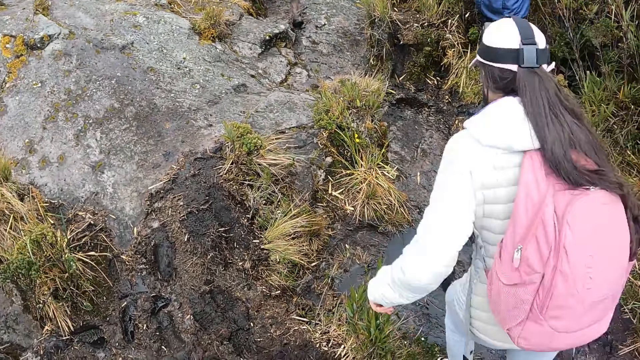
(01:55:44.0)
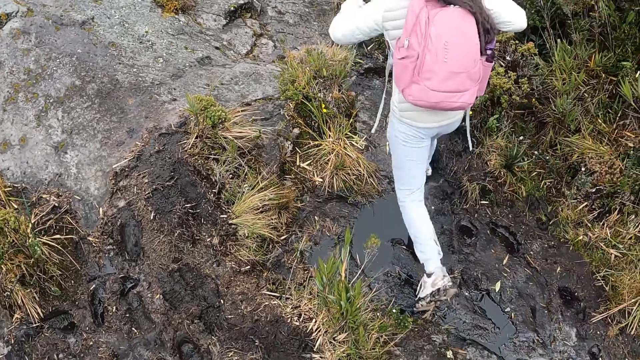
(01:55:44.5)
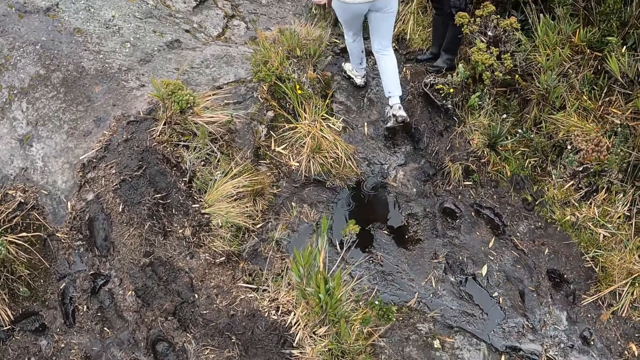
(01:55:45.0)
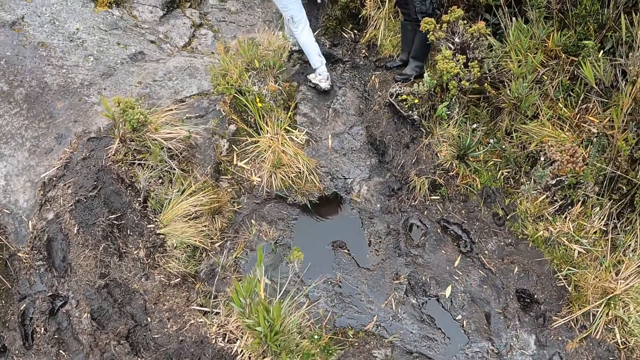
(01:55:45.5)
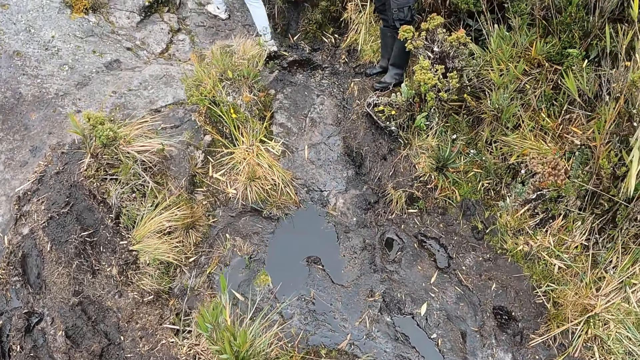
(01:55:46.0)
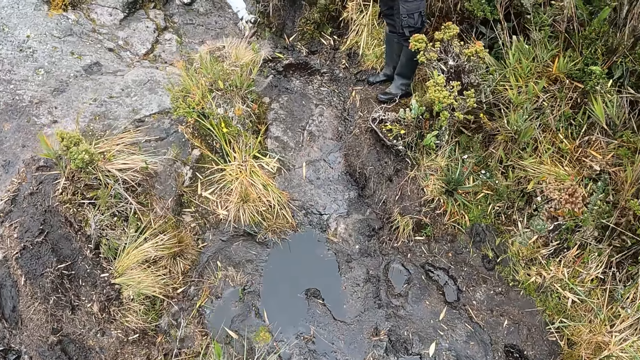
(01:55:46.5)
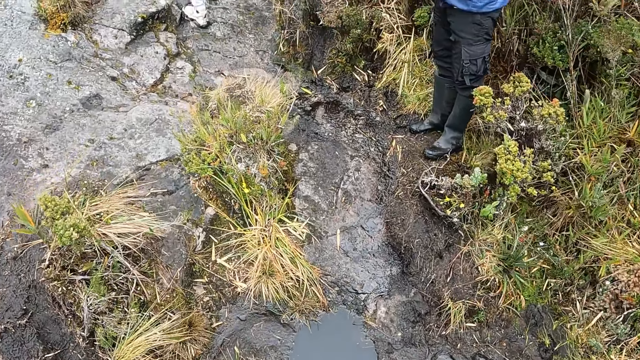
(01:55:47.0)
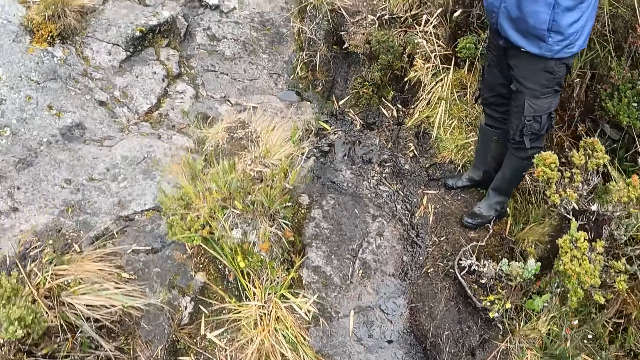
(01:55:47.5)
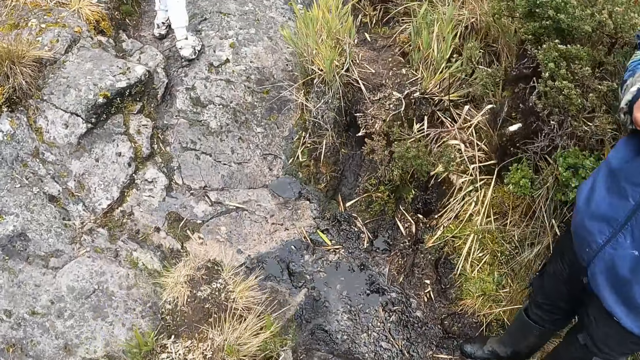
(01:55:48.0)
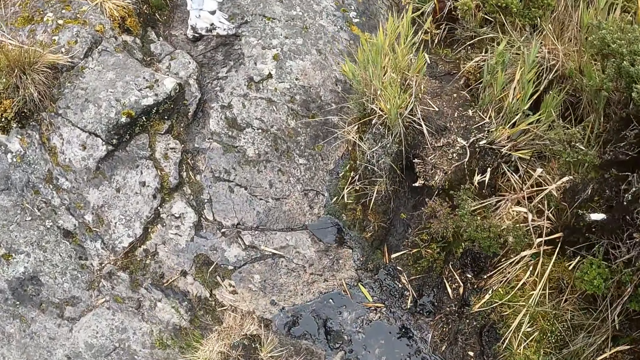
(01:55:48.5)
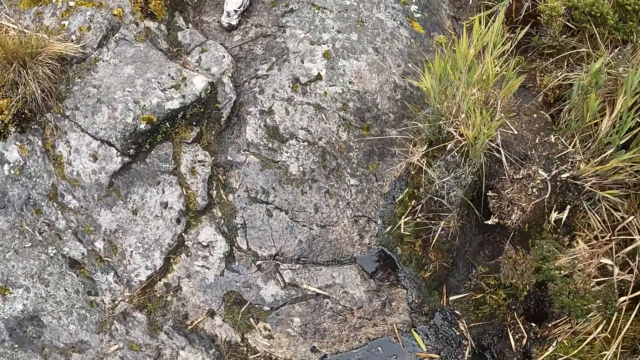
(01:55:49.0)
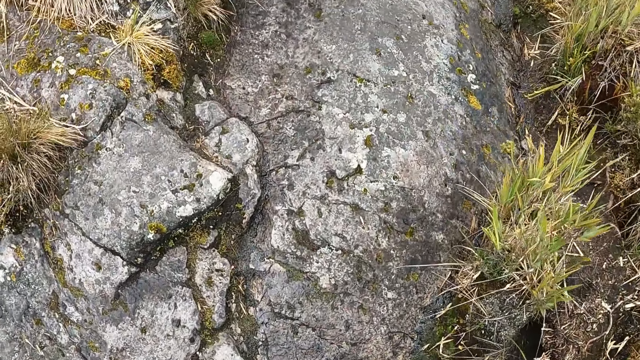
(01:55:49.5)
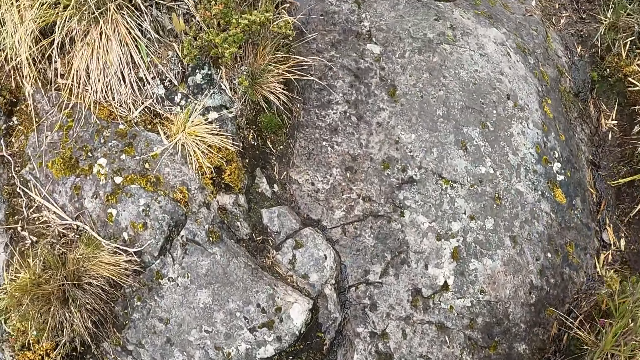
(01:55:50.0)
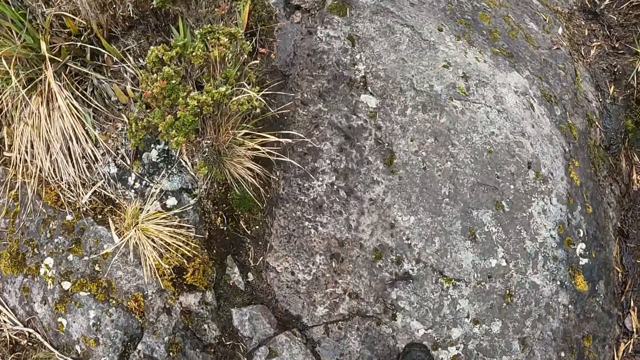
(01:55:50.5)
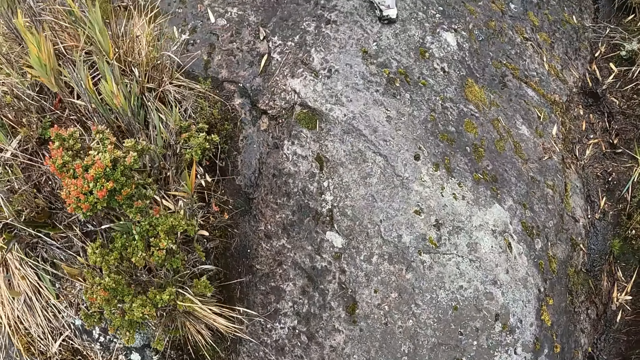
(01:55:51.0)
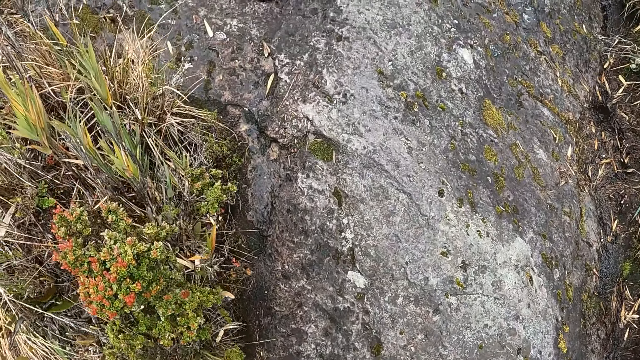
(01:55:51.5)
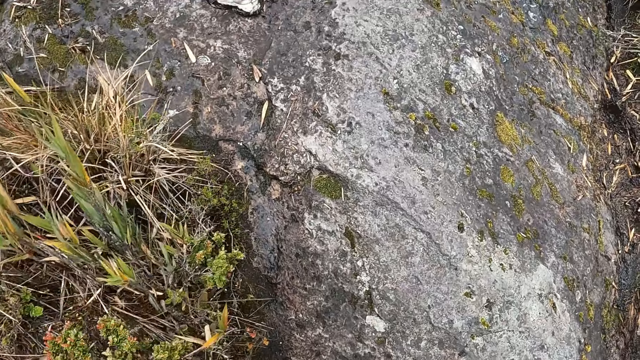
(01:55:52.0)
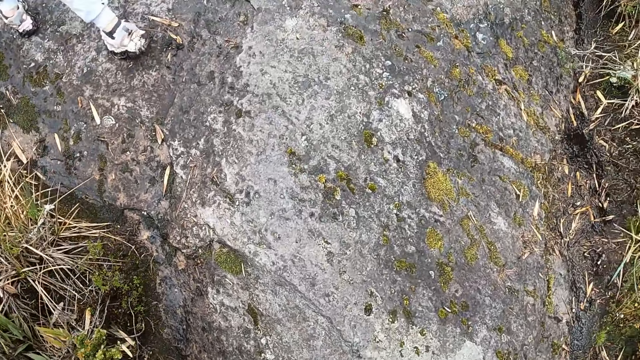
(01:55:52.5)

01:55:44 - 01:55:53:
The camera wearer looks around. They walk around. They climb rocks with the group of people.

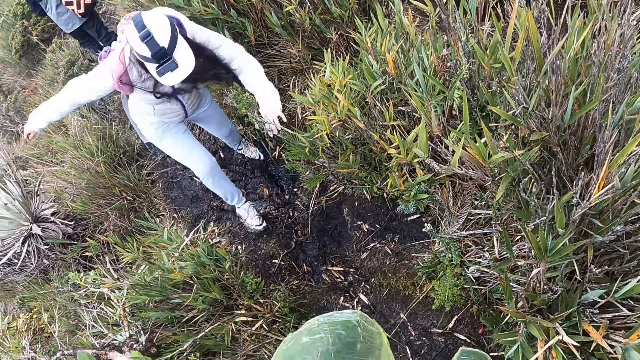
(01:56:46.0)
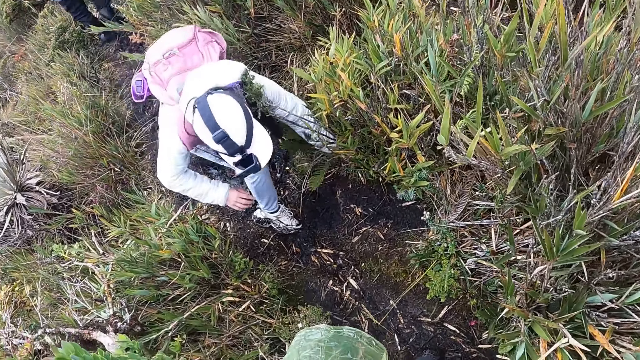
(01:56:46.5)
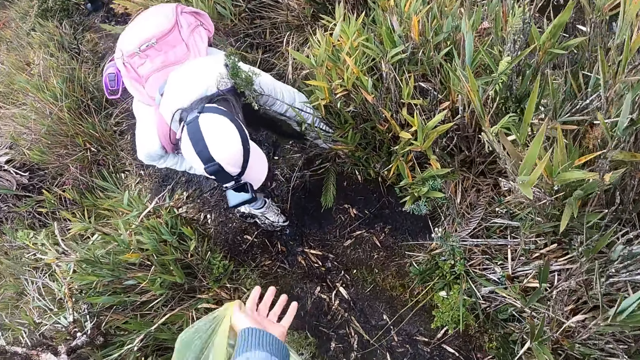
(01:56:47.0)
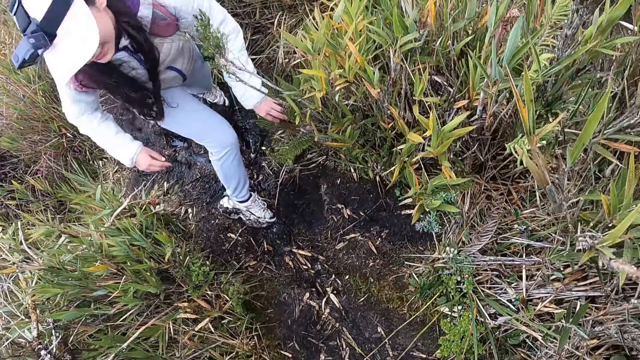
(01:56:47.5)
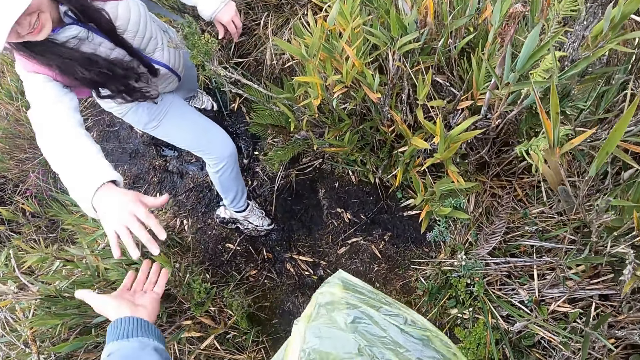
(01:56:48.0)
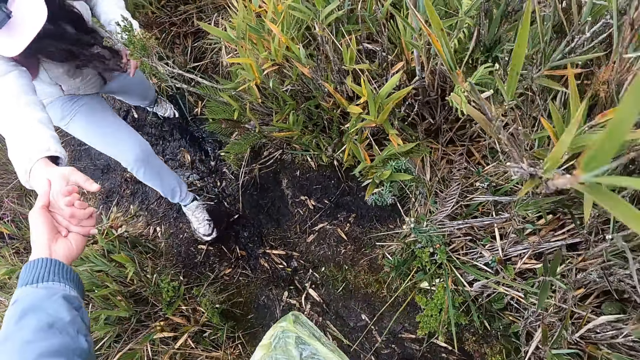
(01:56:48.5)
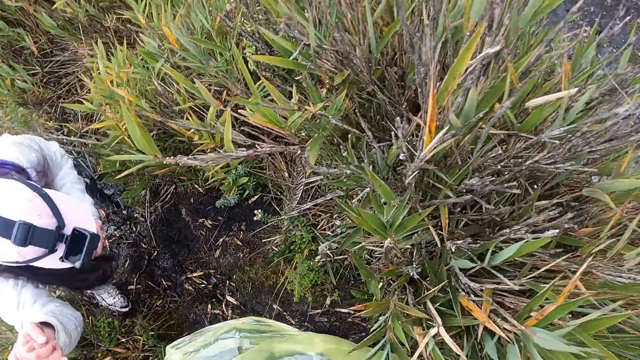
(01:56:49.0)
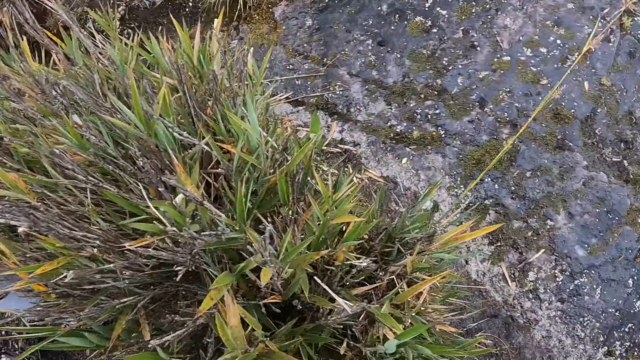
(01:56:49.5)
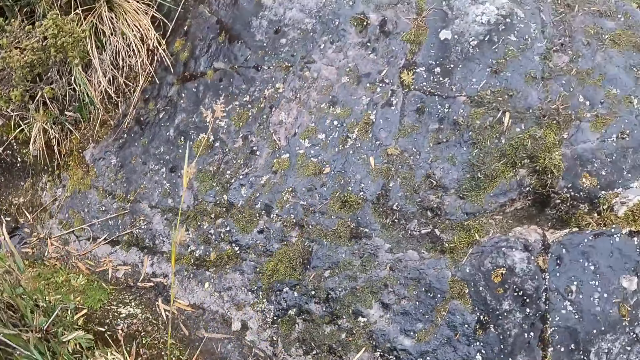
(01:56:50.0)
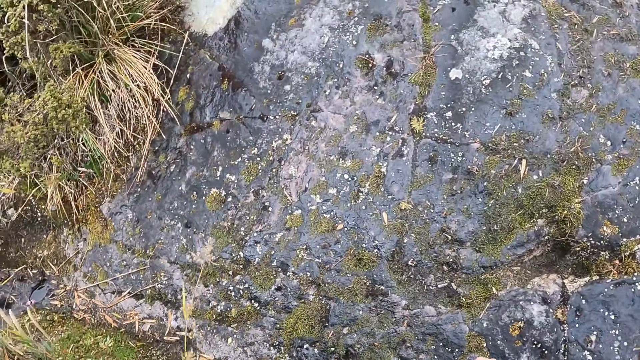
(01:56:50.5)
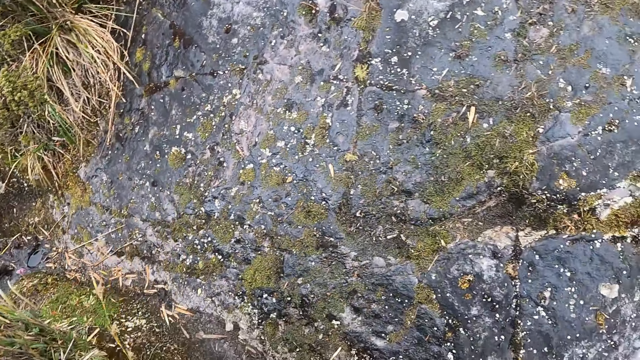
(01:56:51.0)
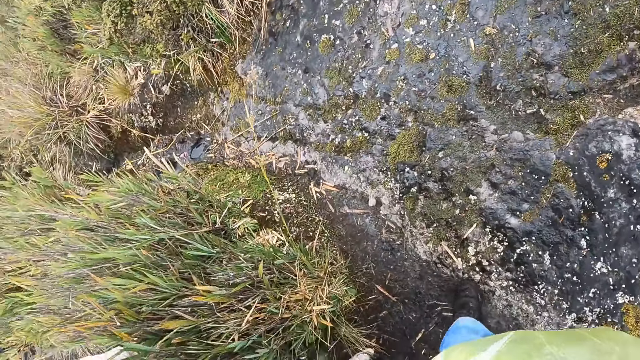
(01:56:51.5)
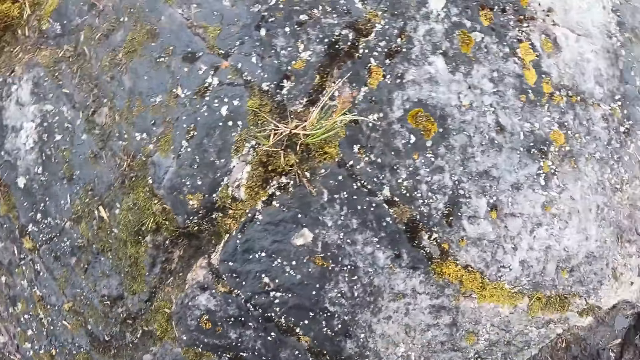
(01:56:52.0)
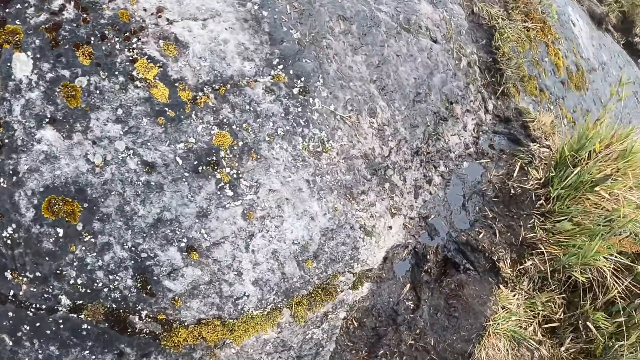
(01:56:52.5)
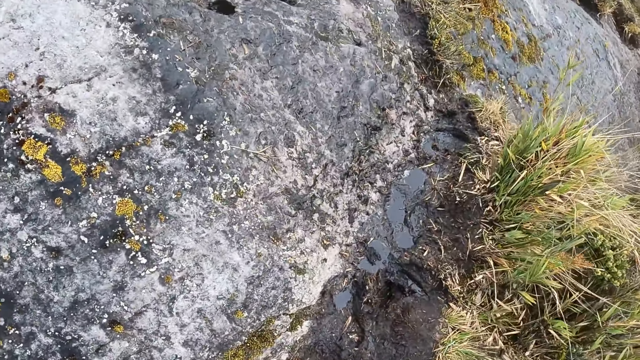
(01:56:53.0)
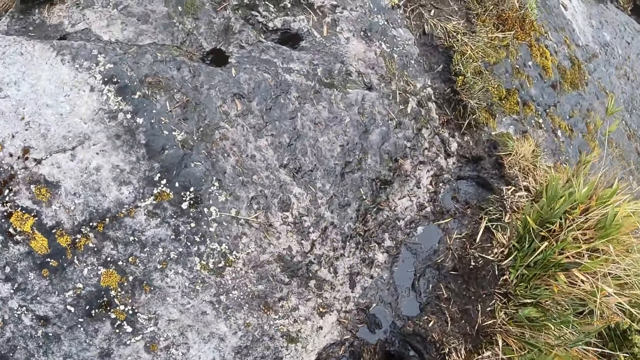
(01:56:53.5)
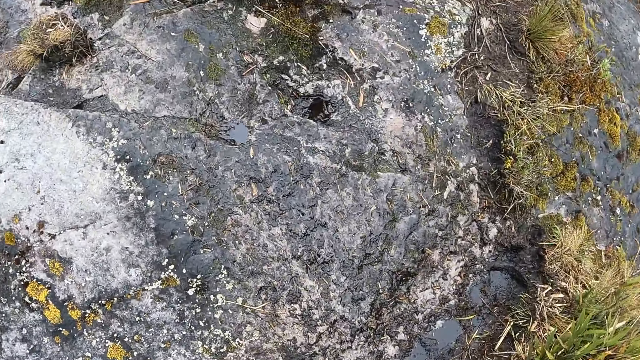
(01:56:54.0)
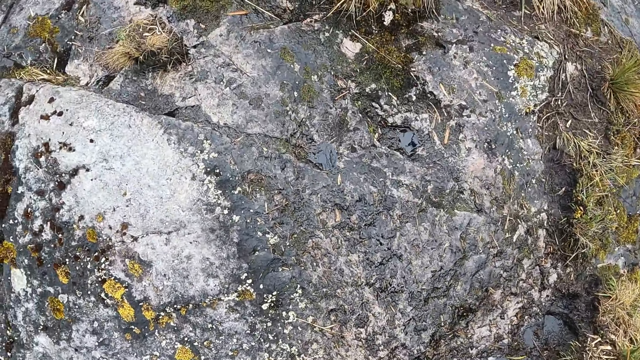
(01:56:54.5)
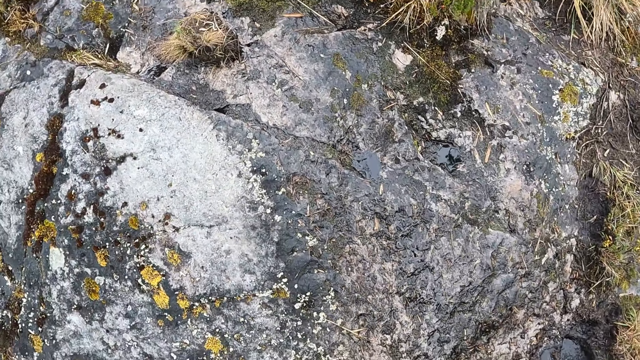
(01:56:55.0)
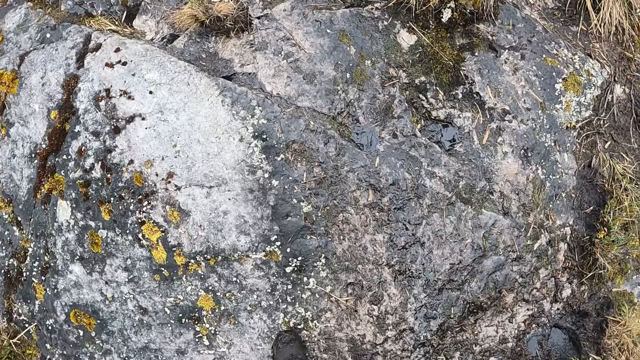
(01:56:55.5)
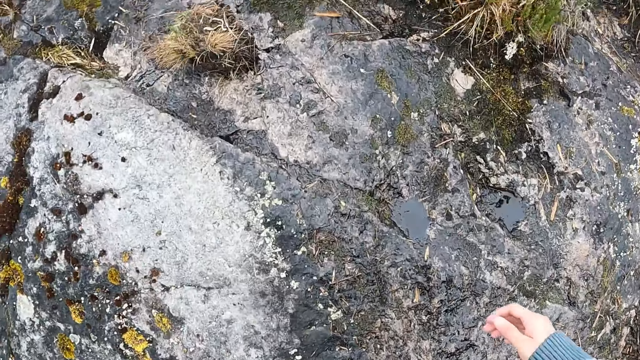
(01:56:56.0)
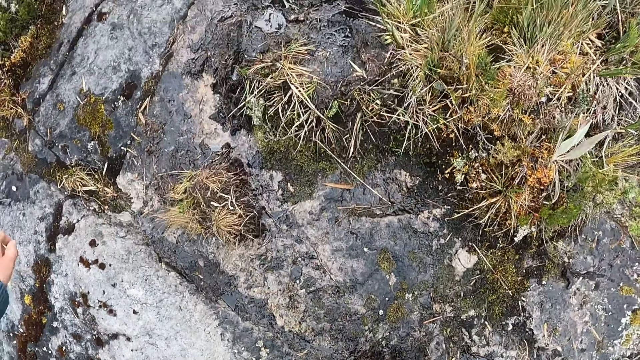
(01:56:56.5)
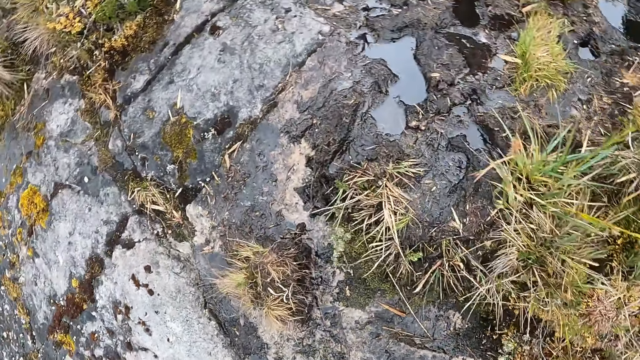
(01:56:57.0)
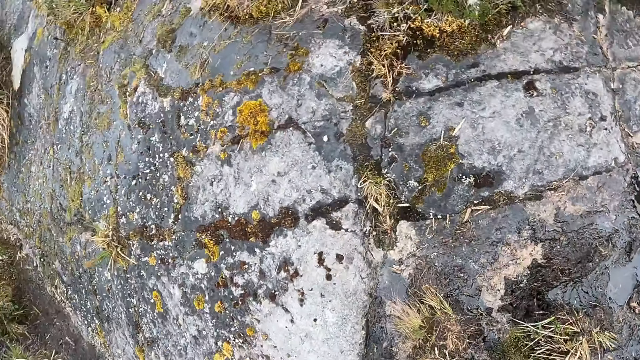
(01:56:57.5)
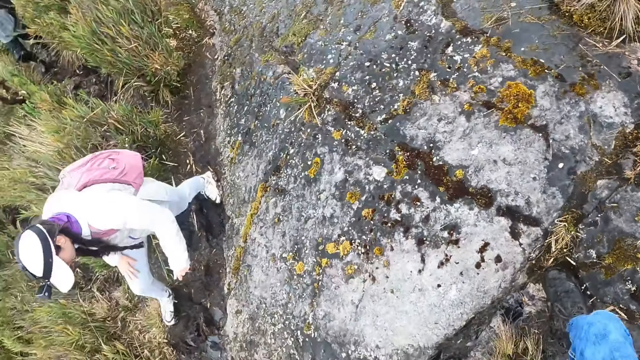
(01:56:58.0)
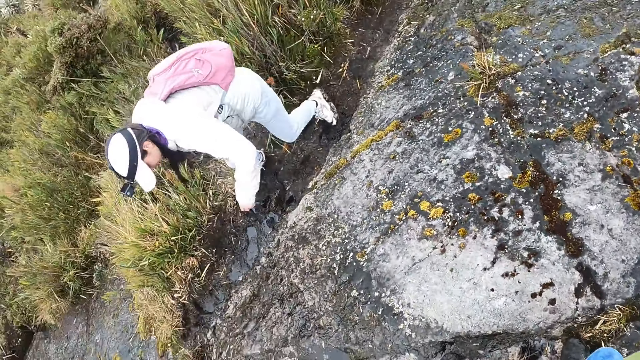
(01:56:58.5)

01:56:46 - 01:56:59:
The camera wearer supports the woman with his left hand. He pulls the woman's hand. He walks around.
